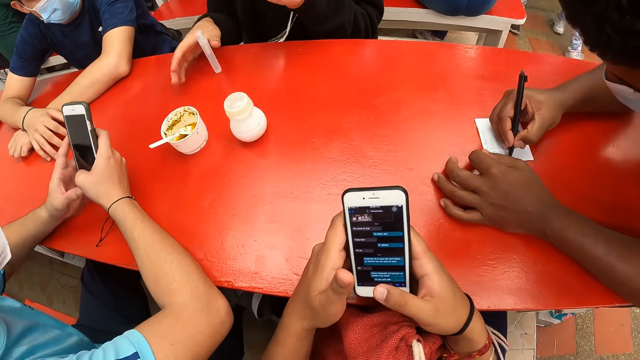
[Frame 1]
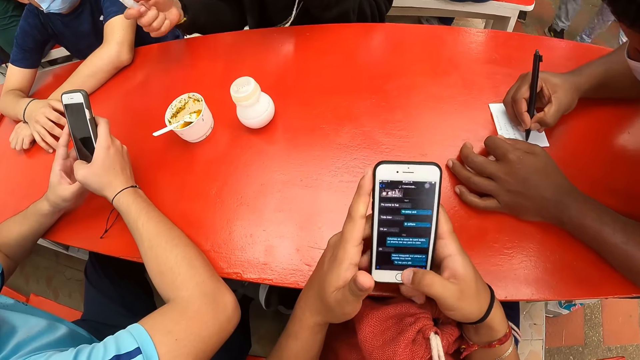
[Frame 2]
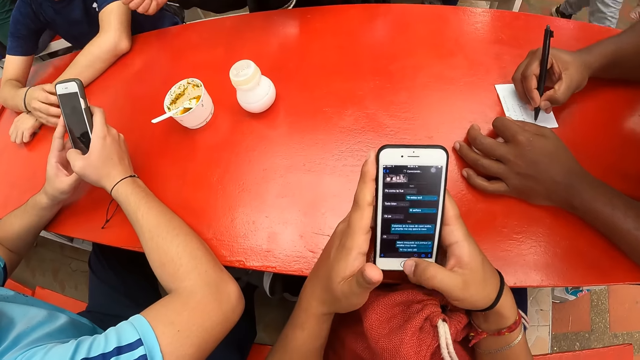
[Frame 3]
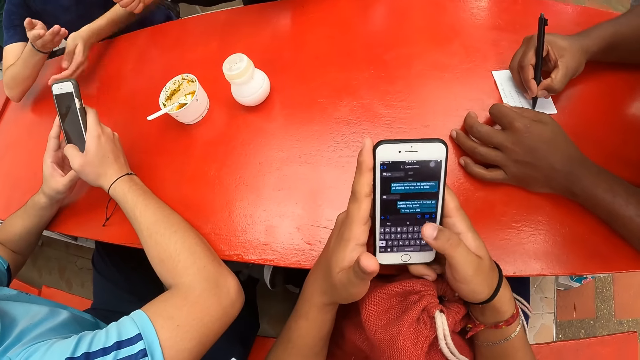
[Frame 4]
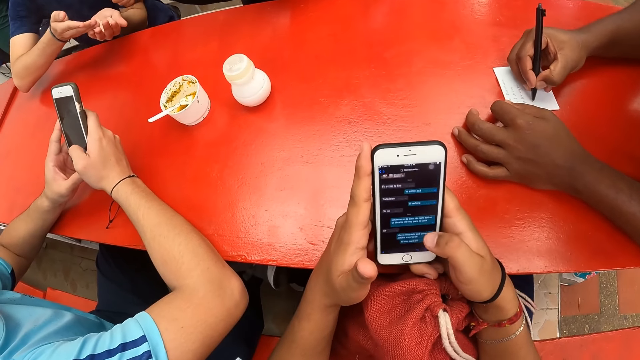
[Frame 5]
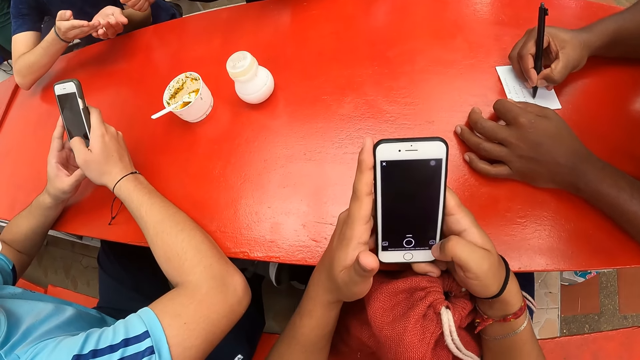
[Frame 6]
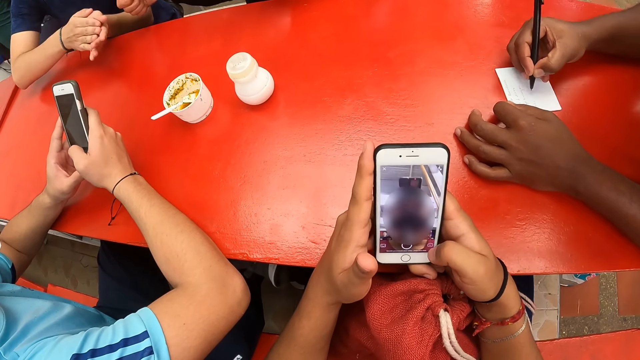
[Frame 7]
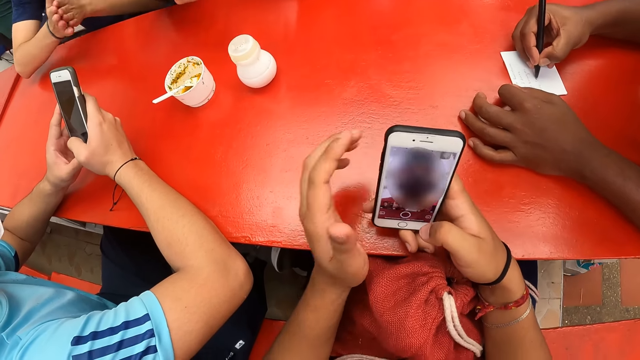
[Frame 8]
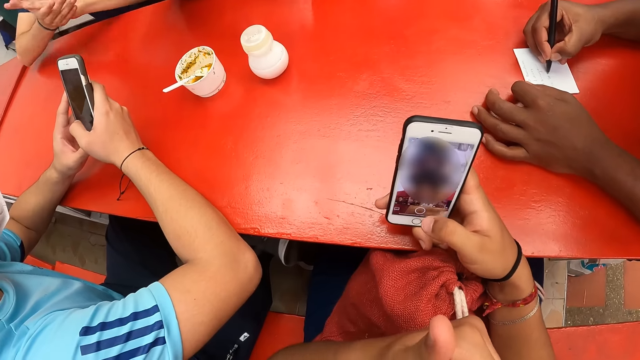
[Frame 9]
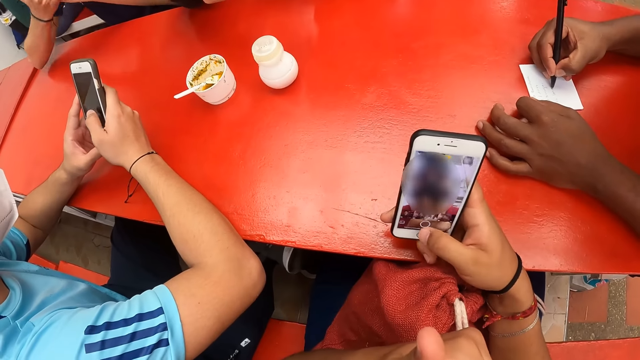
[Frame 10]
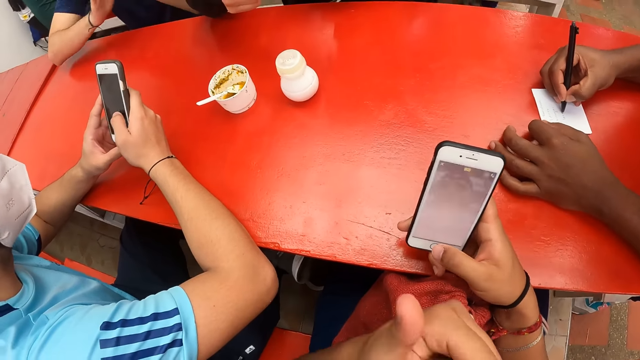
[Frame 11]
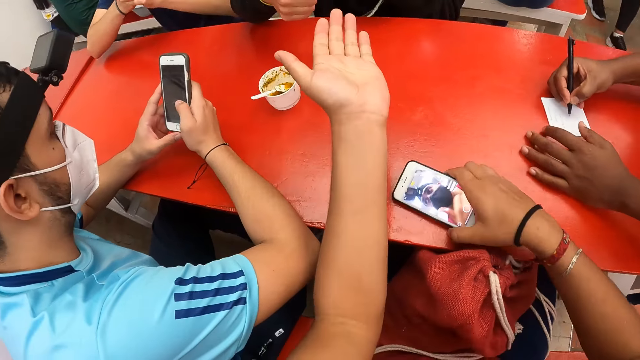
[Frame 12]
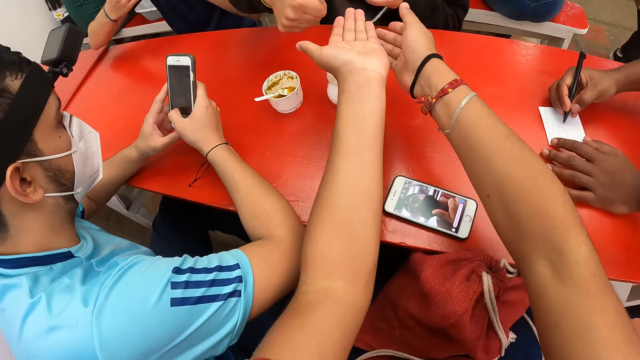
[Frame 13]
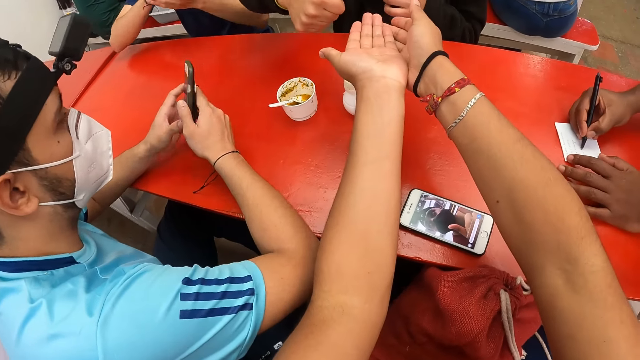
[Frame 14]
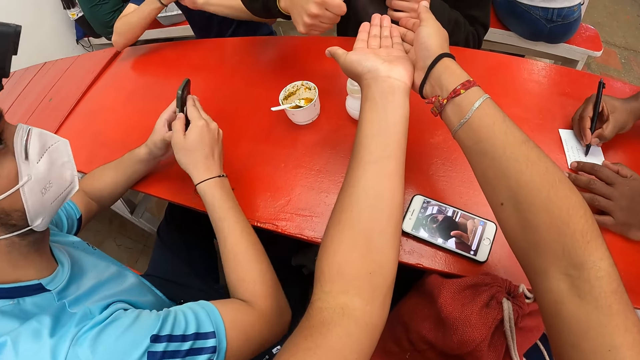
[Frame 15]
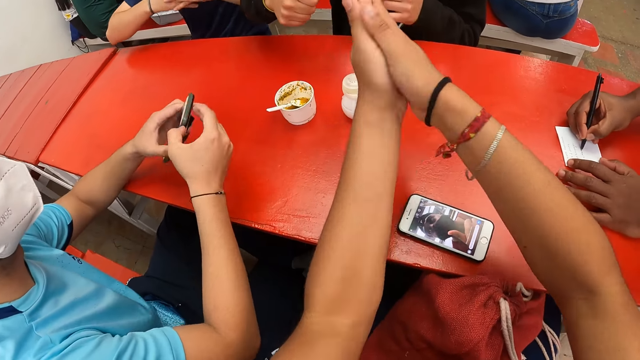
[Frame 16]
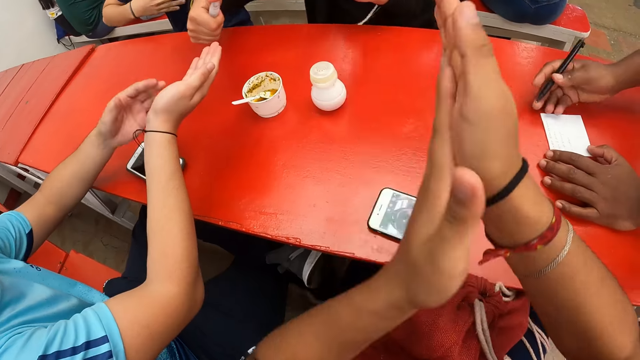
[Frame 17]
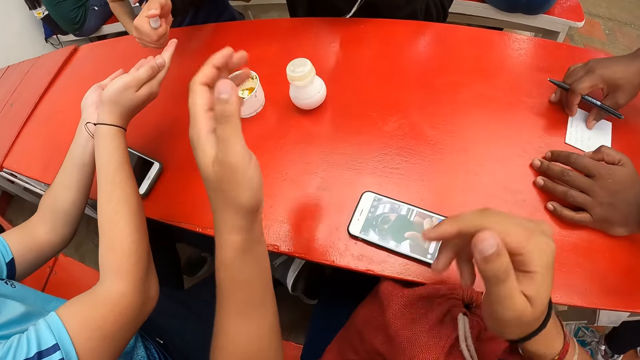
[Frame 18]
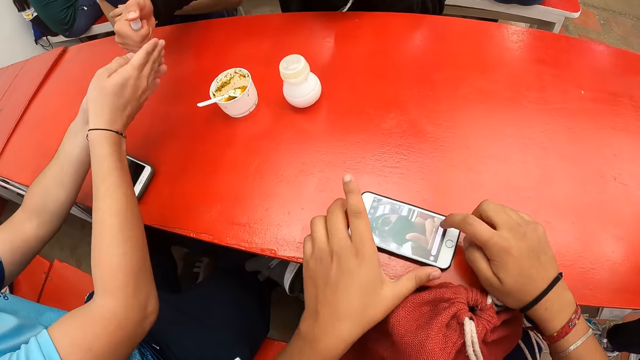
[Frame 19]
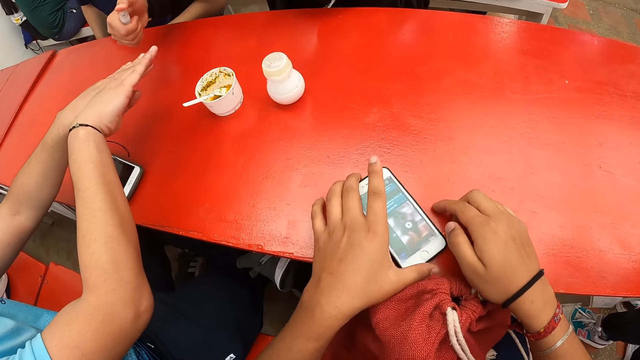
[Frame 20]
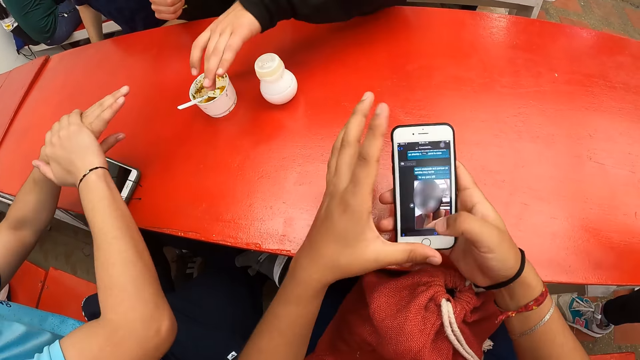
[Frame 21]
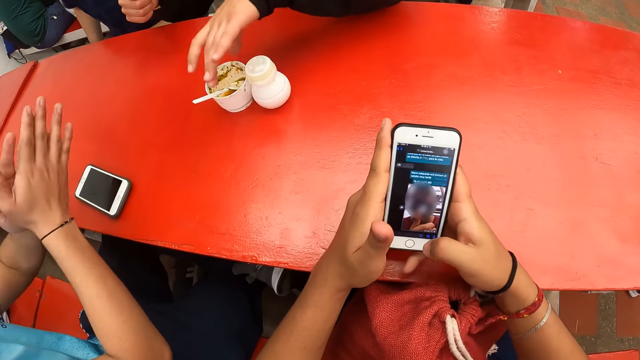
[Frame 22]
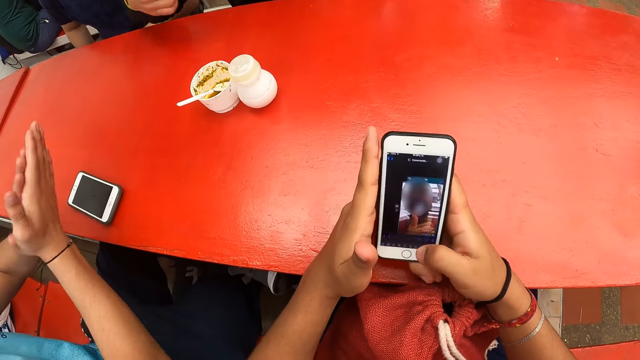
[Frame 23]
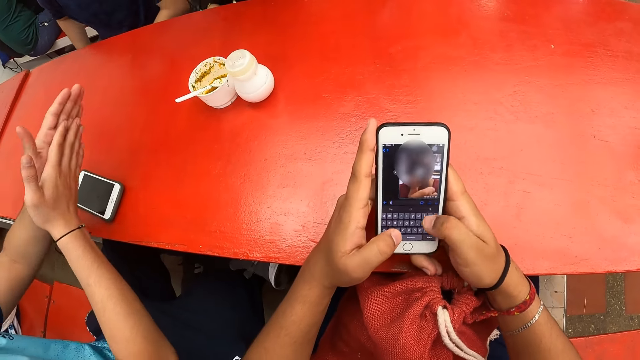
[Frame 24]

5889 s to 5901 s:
The waiter writes in the paper on the table with the pen in his right hand. The man picks up the spray from the table with his right hand. Another man spreads his palms before the first man. The first man sprays the other man's palms with the spray in his right hand. The other man rubs his hands. The camera wearer operates the phone with his right hand on the table. He places the phone in his right hand on the table. He stretches his hands before the first man. The first man sprays the hands of the camera wearer with the spray in his right hand. The camera wearer rubs his hands. A third man places the phone in his left hand on the table. The third man spreads his hands before the first man. The waiter picks the paper from the table with his right hand. The first man sprays the hands of the third man with the spray in his right hand. The camera wearer clicks the phone on the table with his right finger. The third man rubs his hands. The camera wearer picks the phone from the table with his left hand. He operates the phone with both hands. The first man pulls a plastic on the table with his left hand.

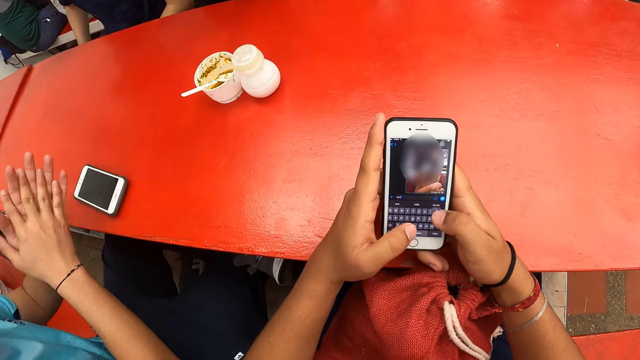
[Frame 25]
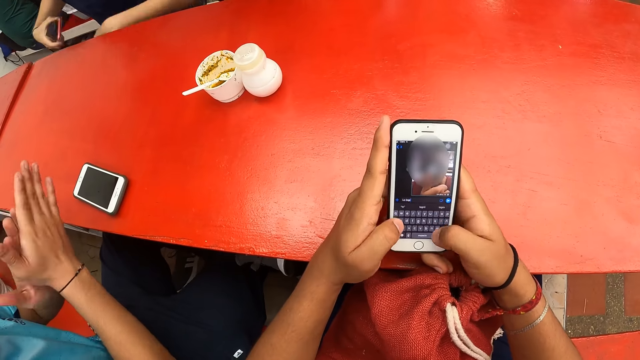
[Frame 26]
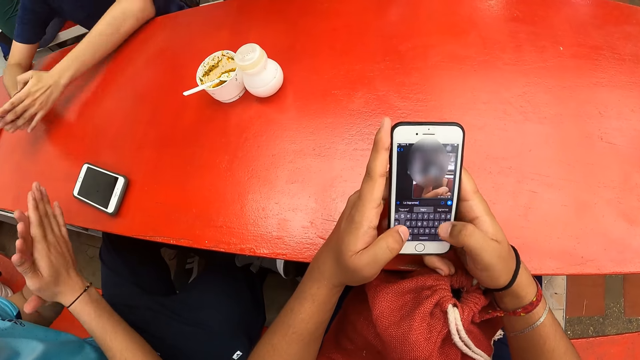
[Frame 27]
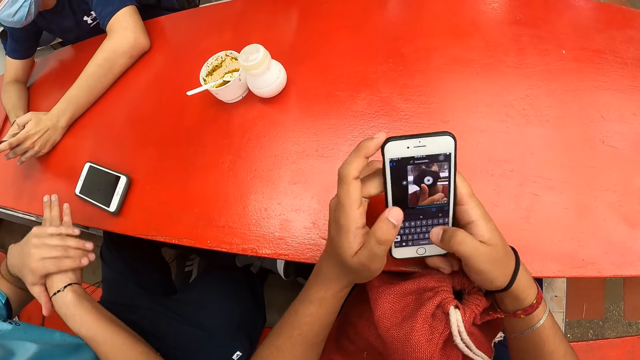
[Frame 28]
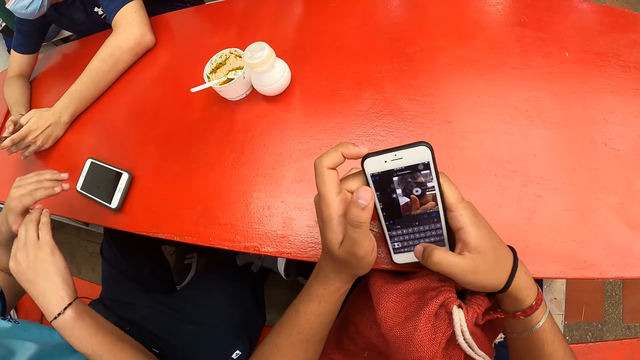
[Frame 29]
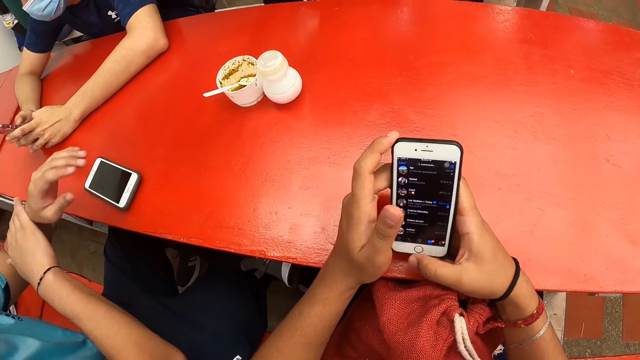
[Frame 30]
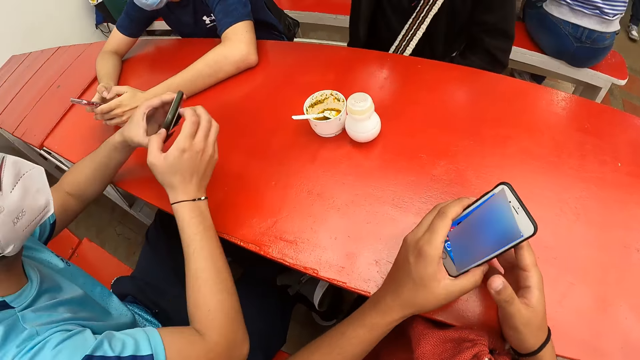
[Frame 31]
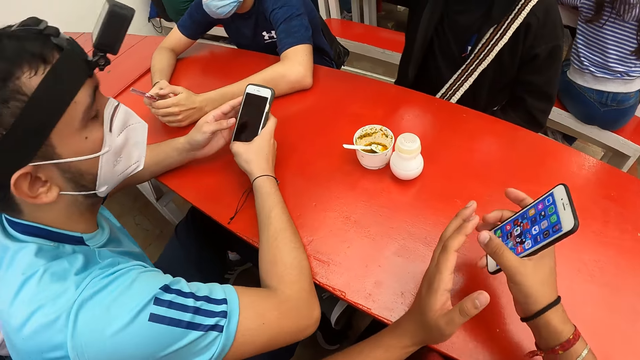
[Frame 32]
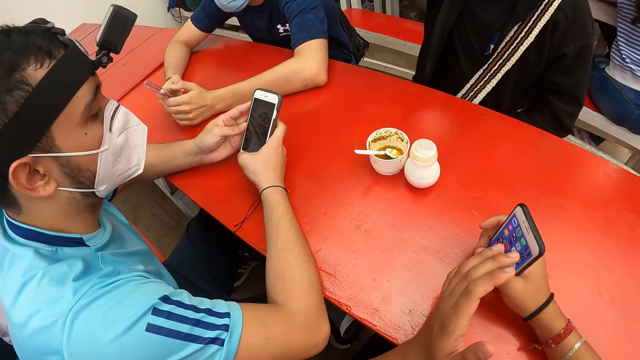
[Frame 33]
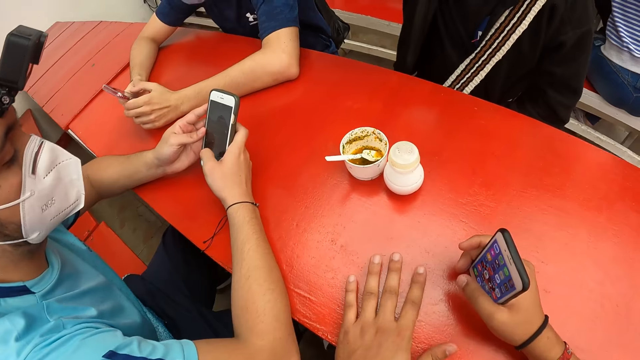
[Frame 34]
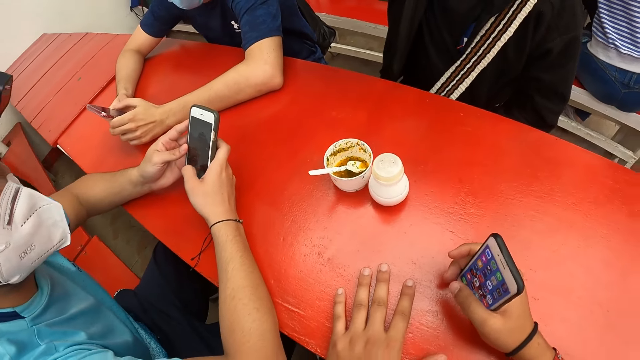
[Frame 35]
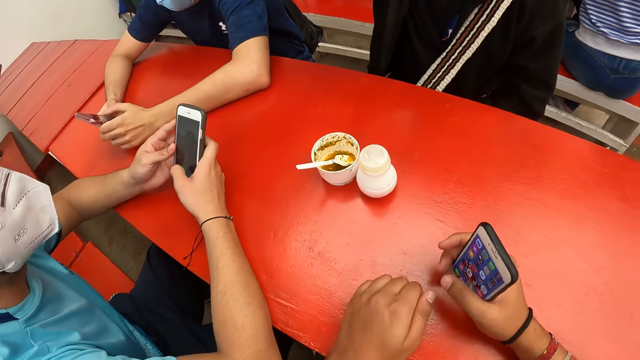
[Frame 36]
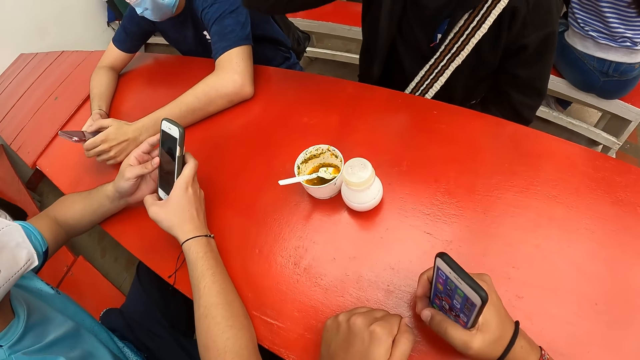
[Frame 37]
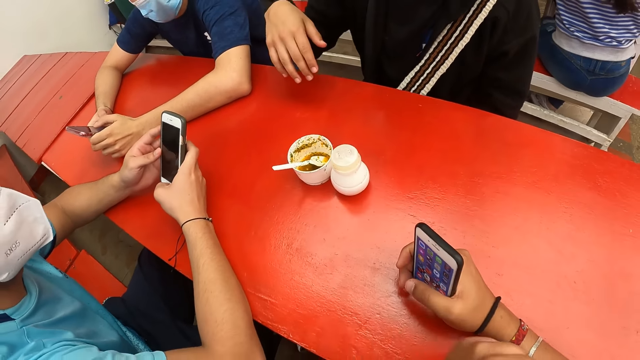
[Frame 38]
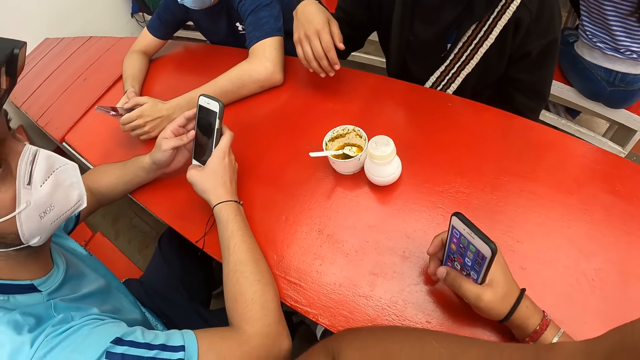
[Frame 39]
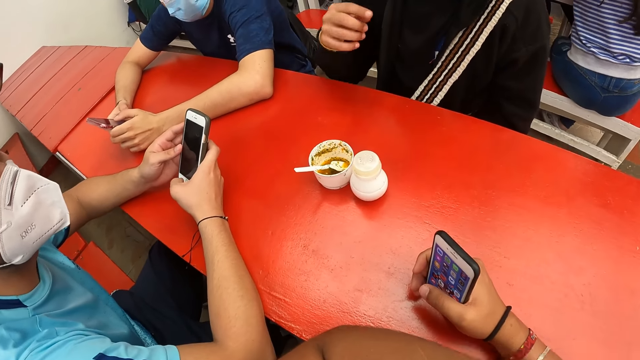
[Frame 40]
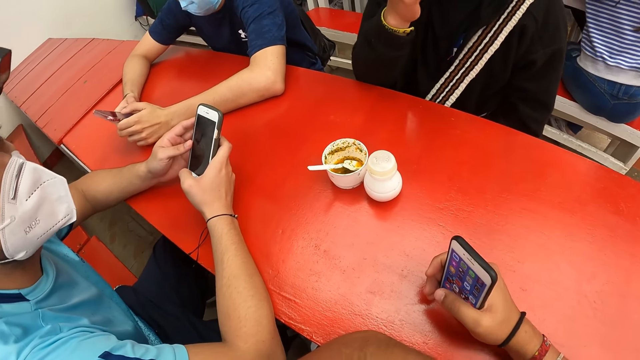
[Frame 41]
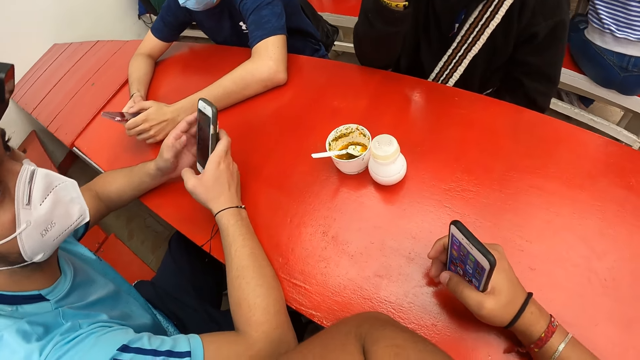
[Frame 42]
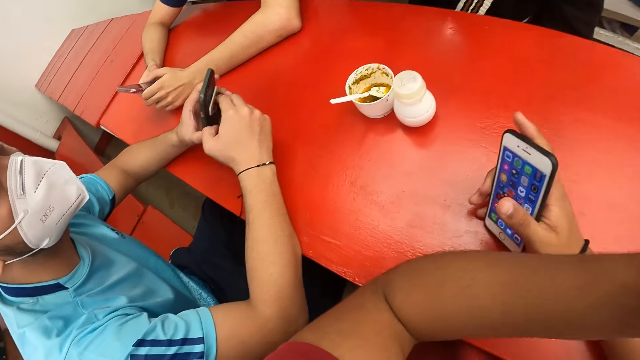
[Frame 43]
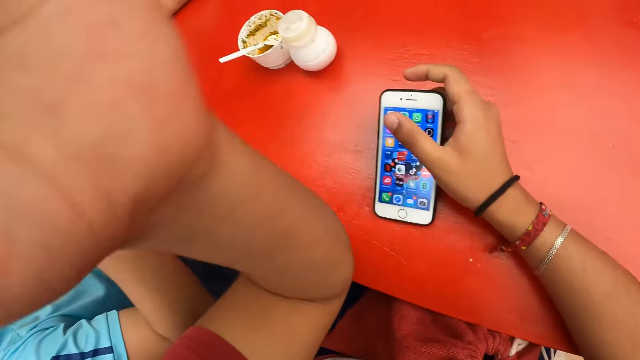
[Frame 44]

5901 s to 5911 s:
The man rests his hands on the table. He operates the phone in his hands on the table. The camera wearer holds the phone with both hands on the table. Another man picks his phone from the table with his left hand. The camera wearer passes the phone from his left hand to his right hand. He places down the phone. He rests his hands on the table. He stares around.
